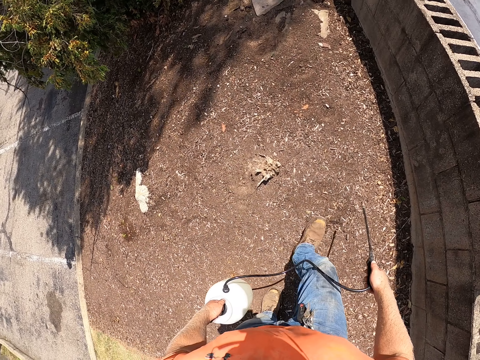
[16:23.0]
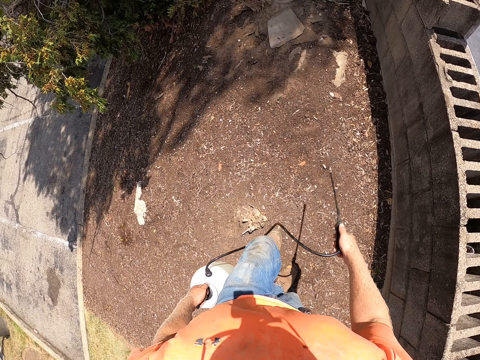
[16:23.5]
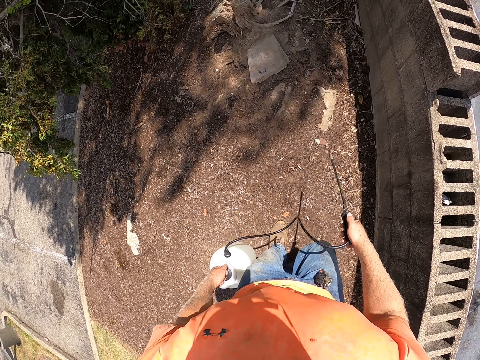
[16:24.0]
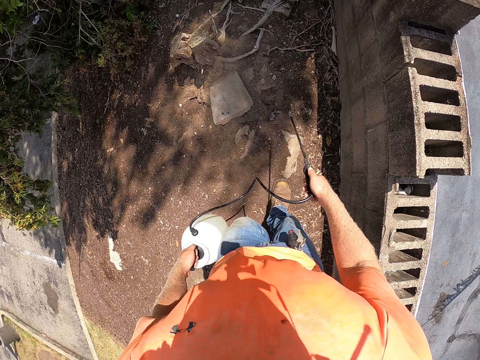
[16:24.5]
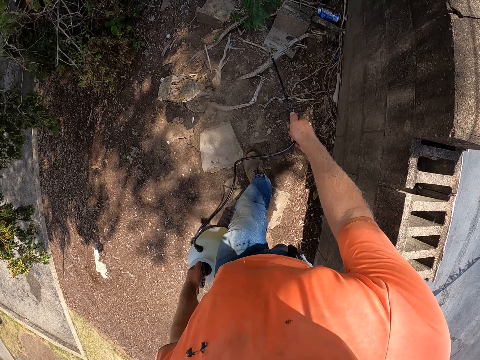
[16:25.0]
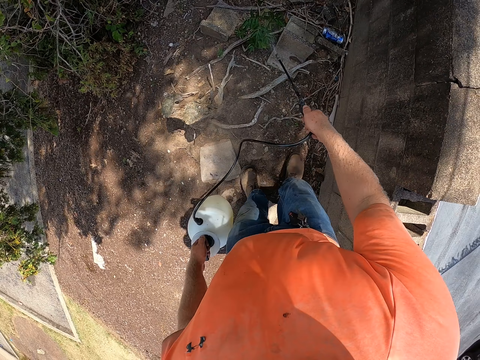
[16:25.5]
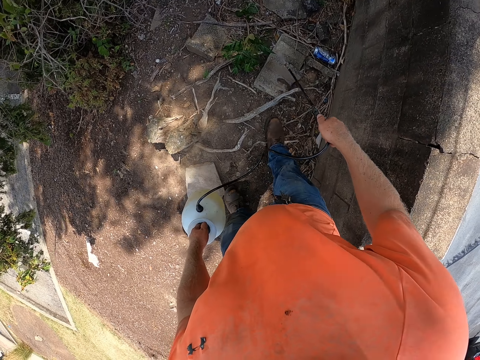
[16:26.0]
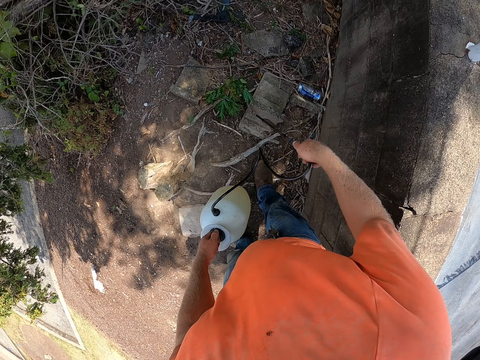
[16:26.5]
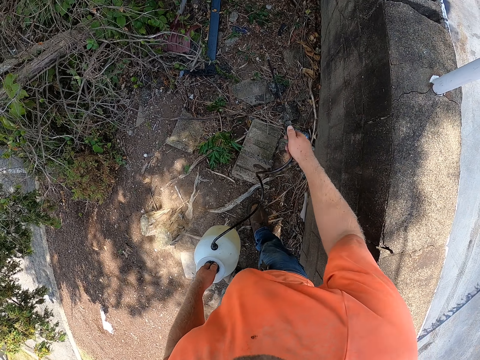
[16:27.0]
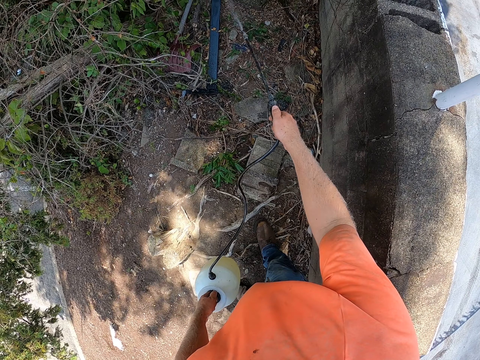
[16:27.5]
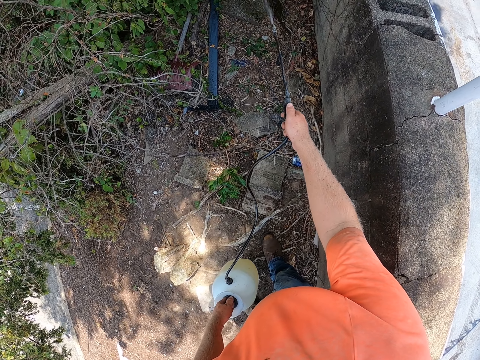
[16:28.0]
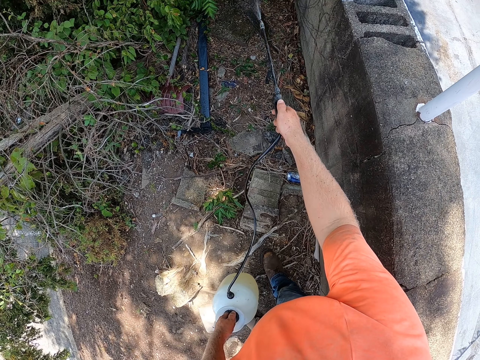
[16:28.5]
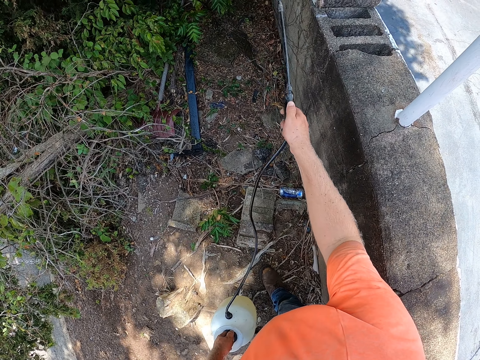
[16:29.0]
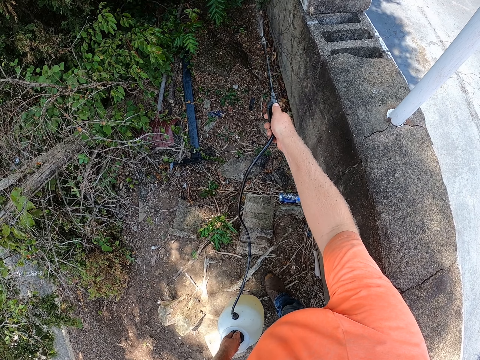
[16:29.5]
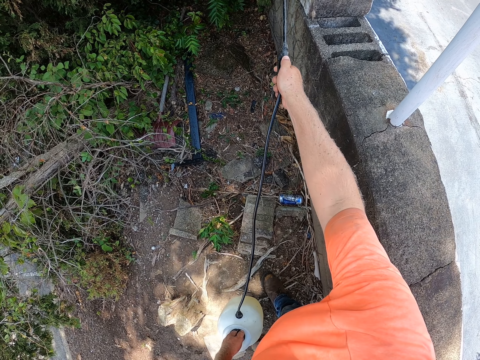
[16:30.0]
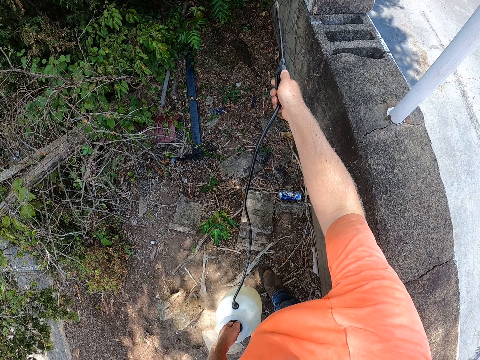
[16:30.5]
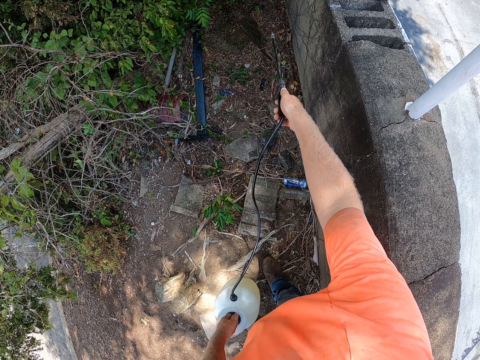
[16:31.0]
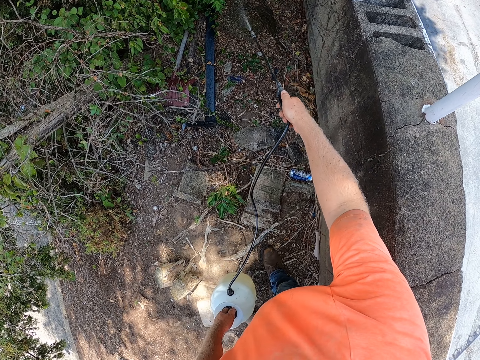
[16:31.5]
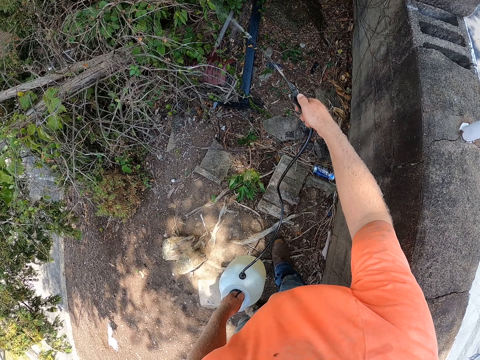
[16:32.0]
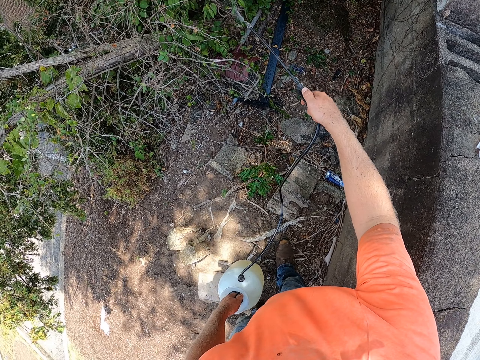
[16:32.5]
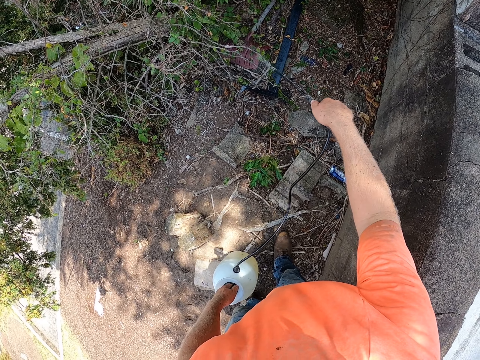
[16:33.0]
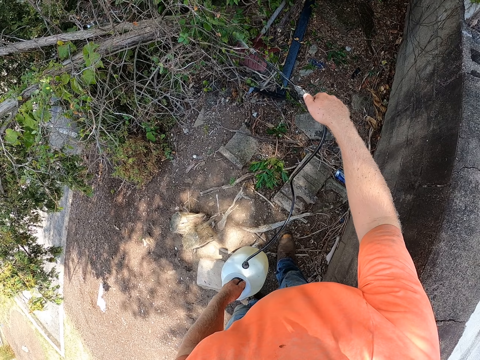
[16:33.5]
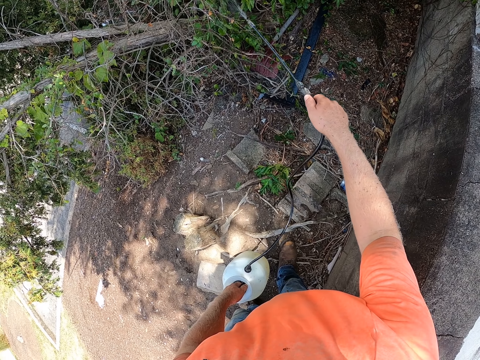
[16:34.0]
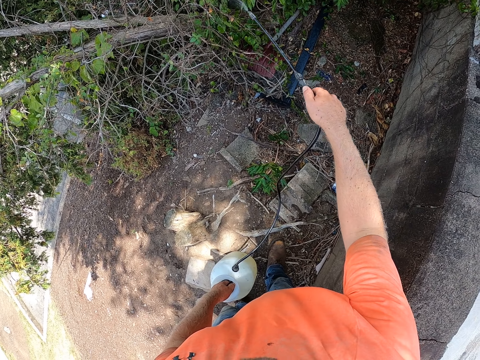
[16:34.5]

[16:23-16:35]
The camera wearer sprays the ground. They spray some plants with the pressure sprayer in both hands. They stop spraying. They spray the plants.

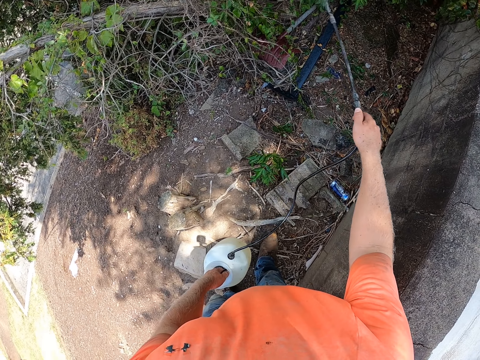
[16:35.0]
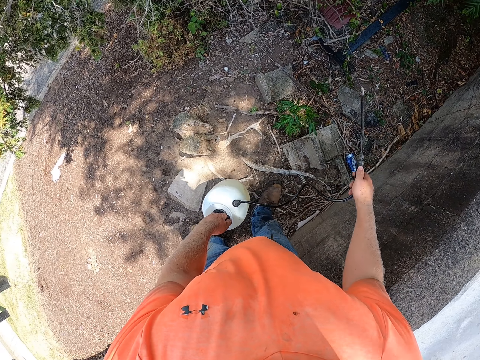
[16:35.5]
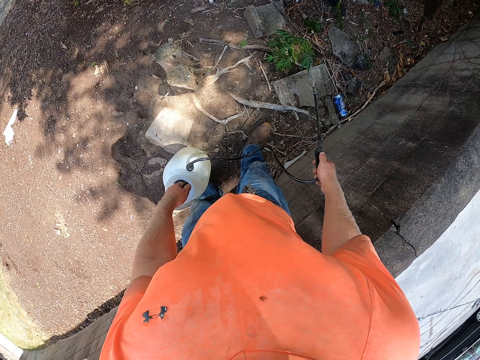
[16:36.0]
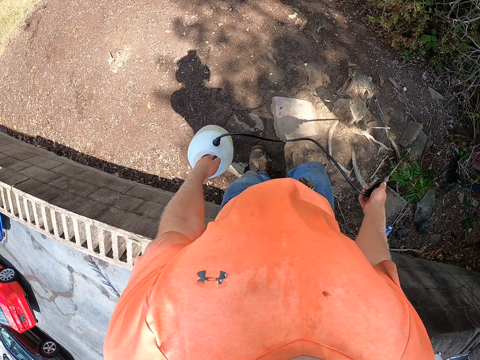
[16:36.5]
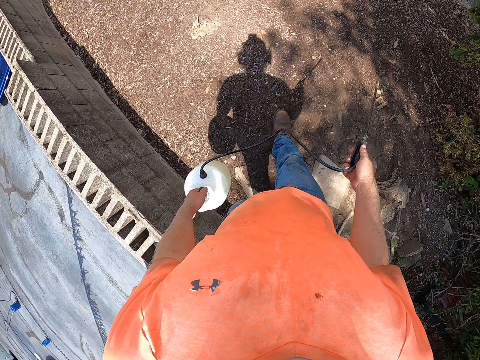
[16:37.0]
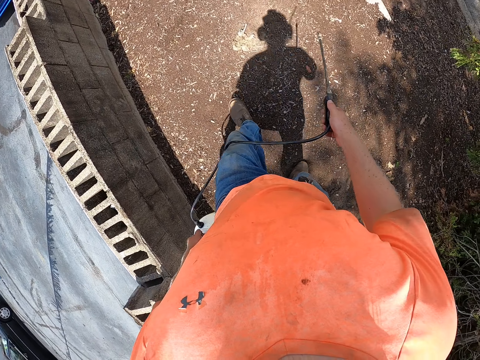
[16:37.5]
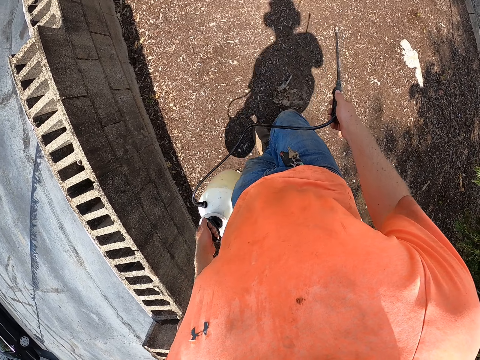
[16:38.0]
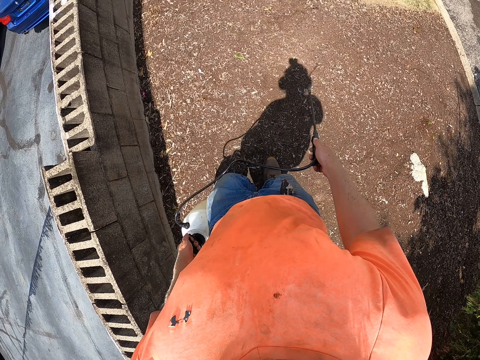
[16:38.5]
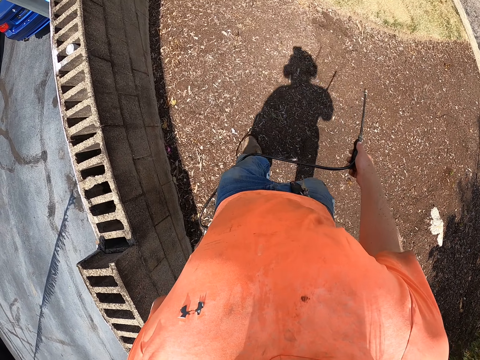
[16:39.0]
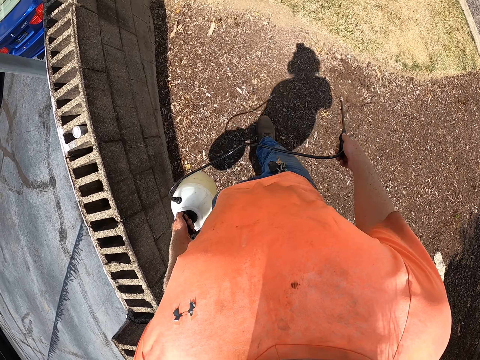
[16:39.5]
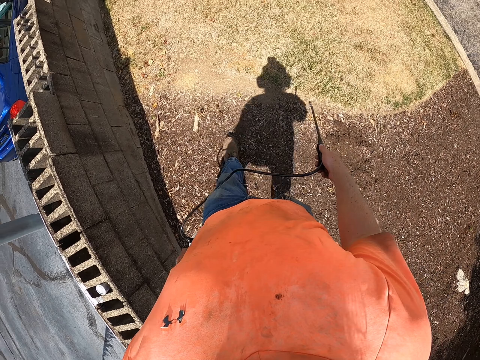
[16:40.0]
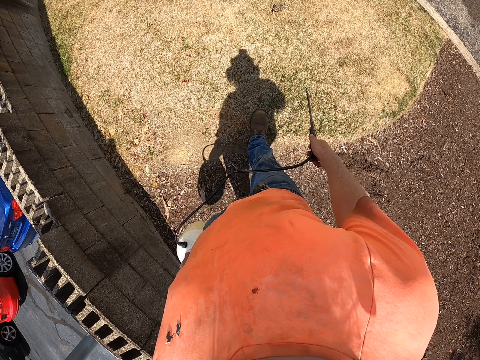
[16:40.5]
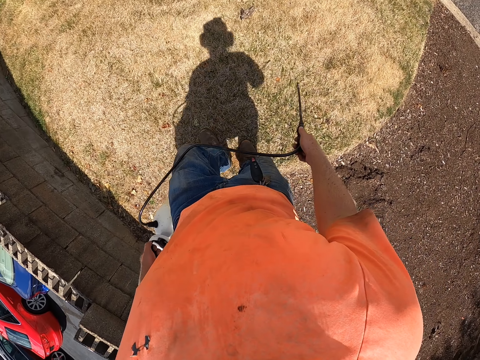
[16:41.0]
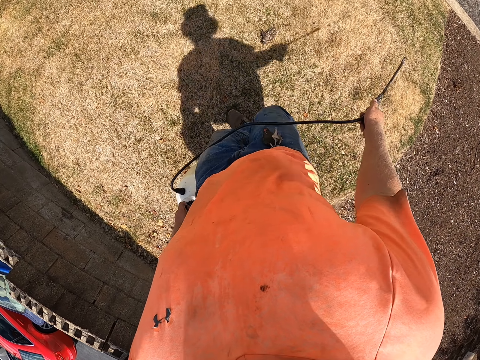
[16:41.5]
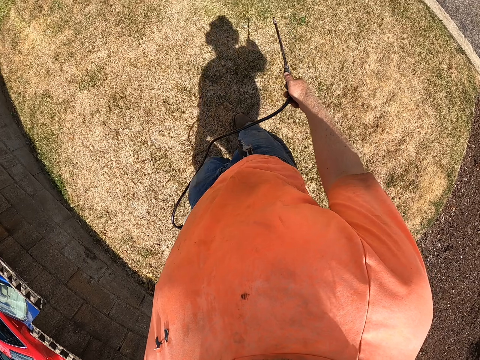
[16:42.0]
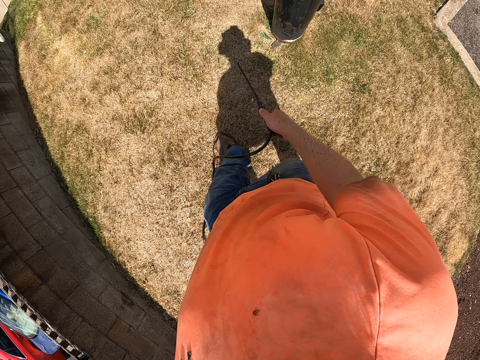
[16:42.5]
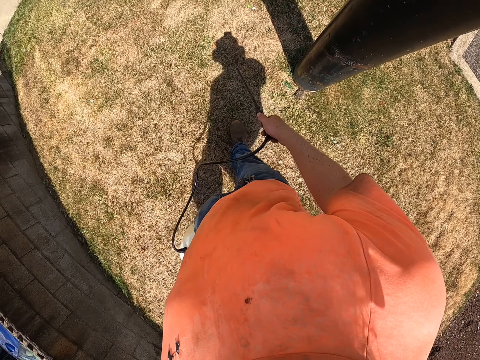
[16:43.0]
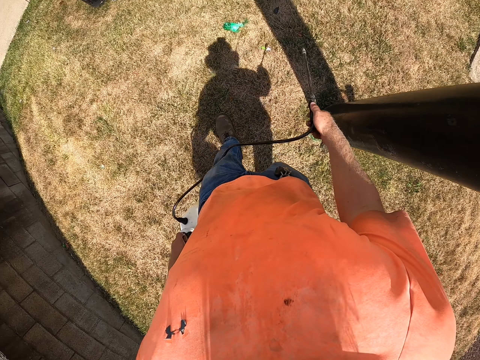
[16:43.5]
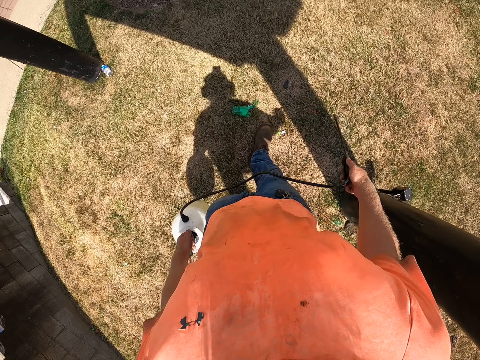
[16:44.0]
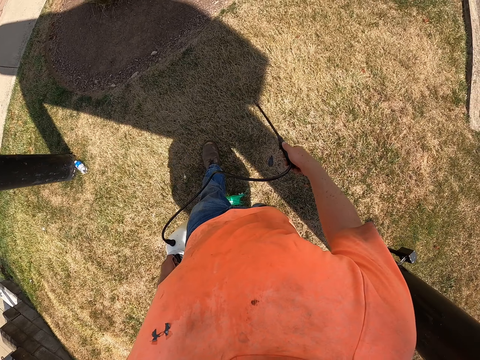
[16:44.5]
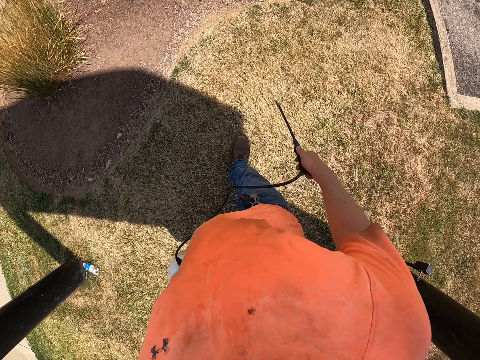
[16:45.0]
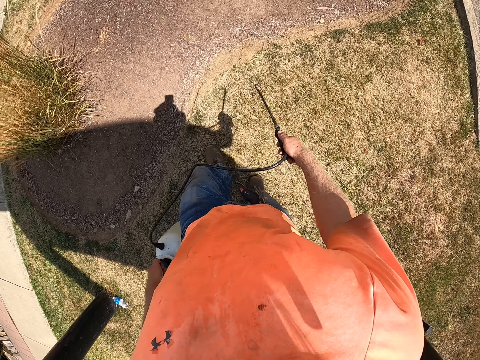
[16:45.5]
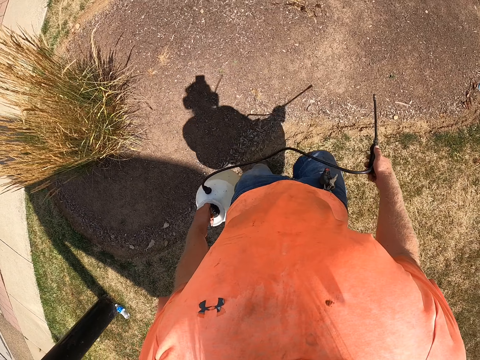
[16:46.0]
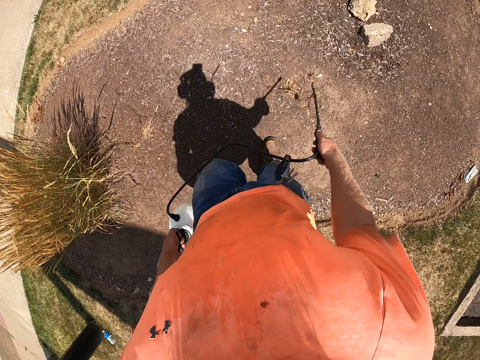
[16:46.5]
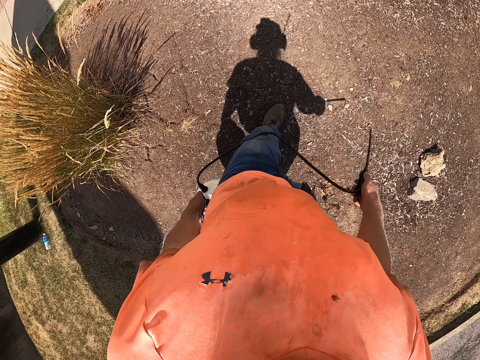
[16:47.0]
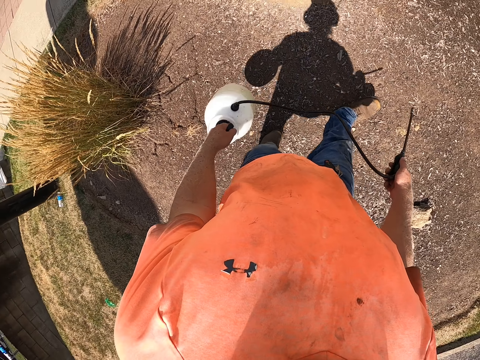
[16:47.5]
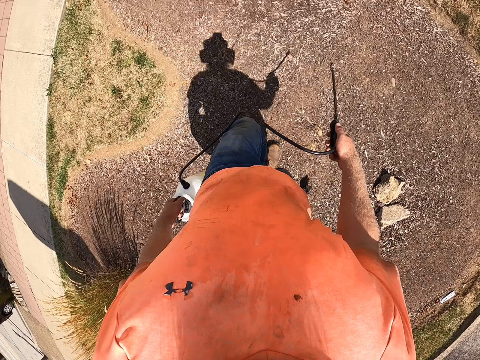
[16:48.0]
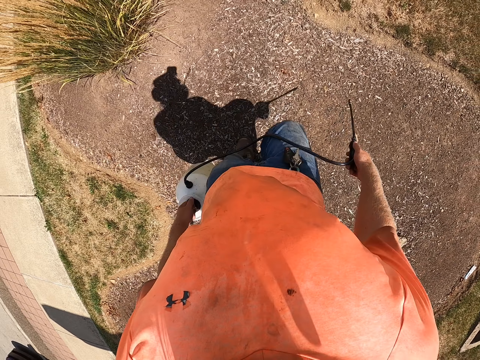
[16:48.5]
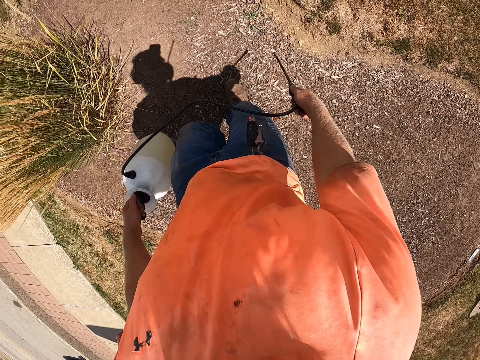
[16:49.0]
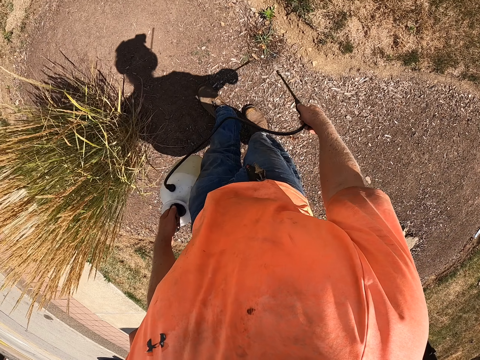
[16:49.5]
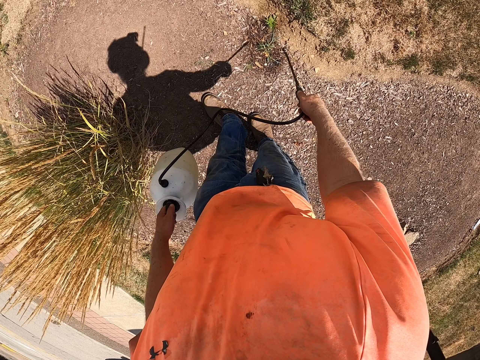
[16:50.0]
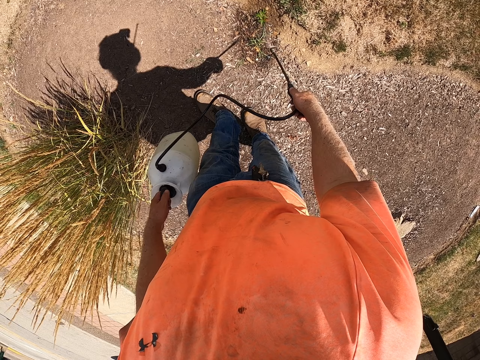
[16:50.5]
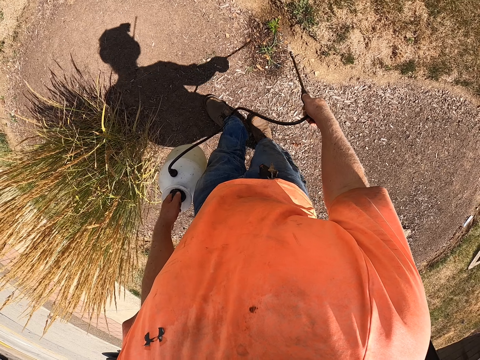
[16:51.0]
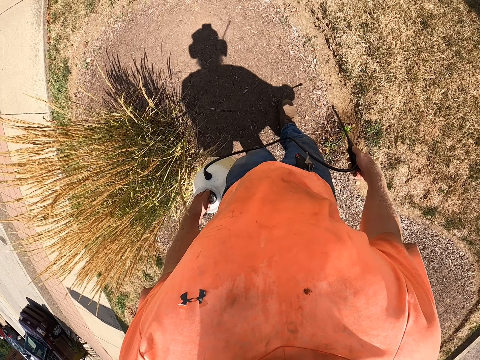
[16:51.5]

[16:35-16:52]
The camera wearer stops spraying. They spray the ground. They walk. They spray grass with the pressure sprayer in both hands. They spray the ground.
